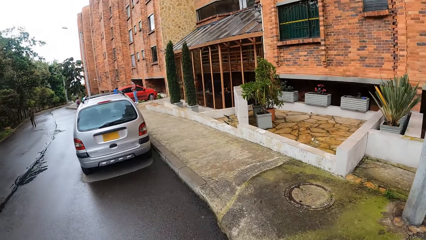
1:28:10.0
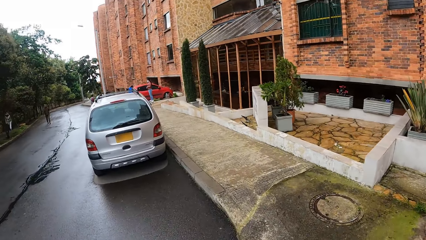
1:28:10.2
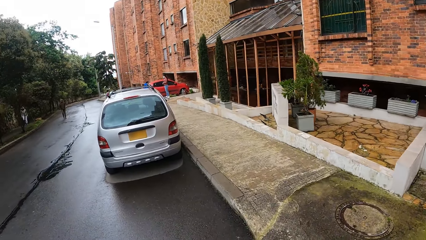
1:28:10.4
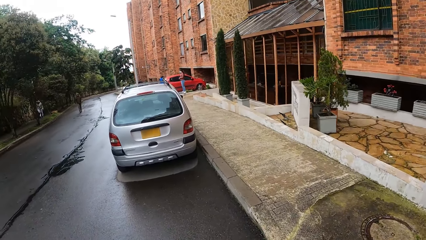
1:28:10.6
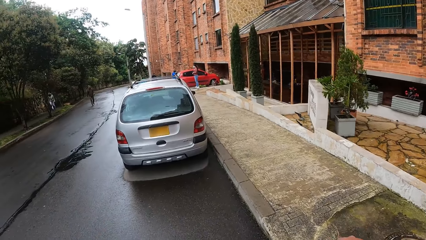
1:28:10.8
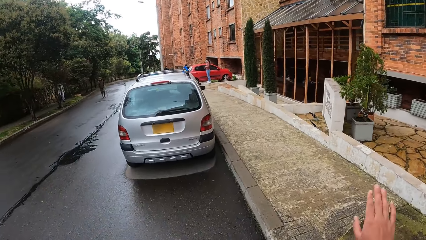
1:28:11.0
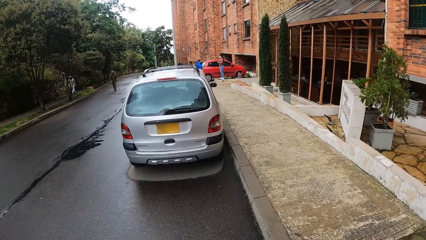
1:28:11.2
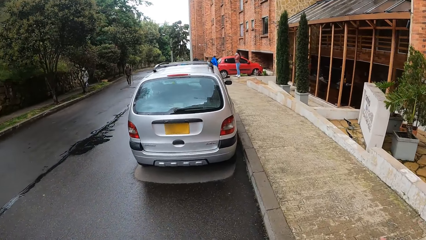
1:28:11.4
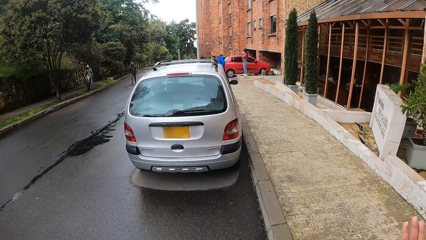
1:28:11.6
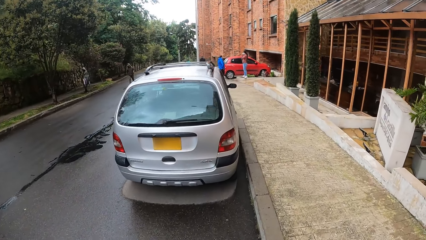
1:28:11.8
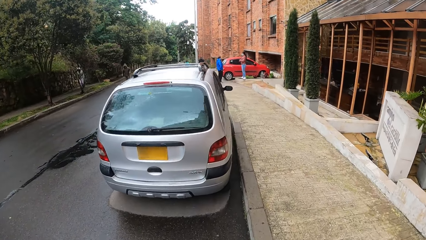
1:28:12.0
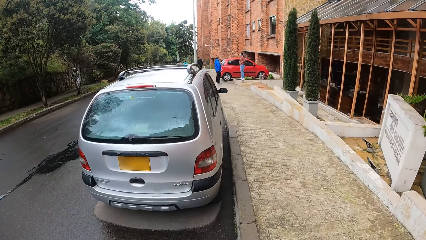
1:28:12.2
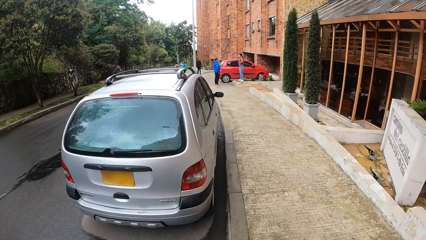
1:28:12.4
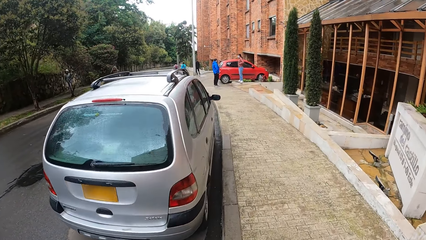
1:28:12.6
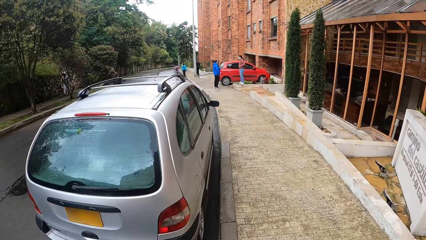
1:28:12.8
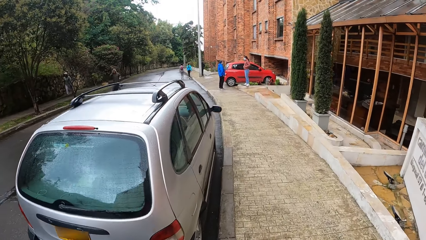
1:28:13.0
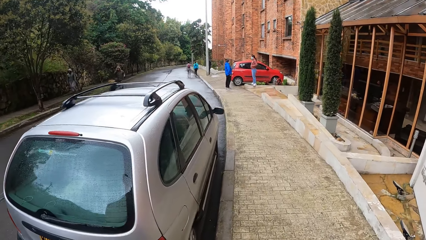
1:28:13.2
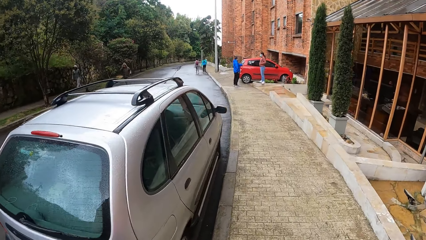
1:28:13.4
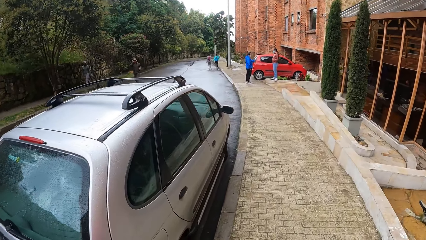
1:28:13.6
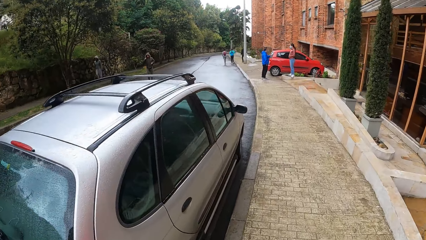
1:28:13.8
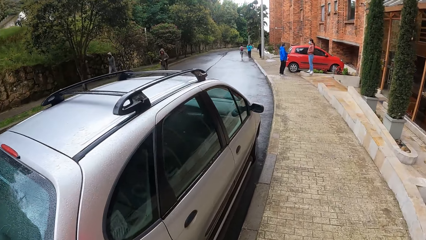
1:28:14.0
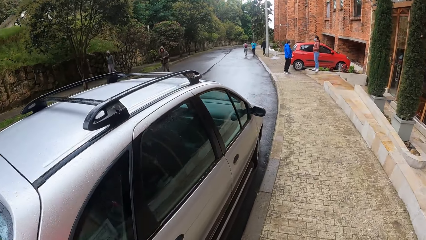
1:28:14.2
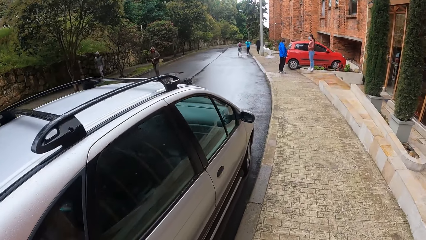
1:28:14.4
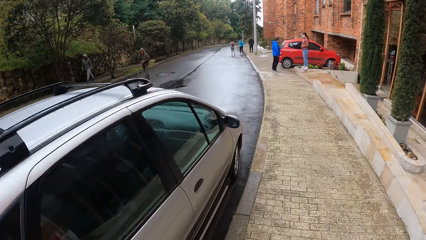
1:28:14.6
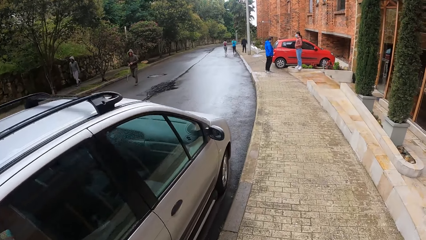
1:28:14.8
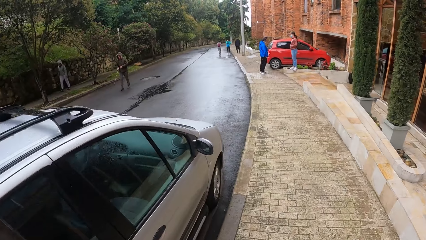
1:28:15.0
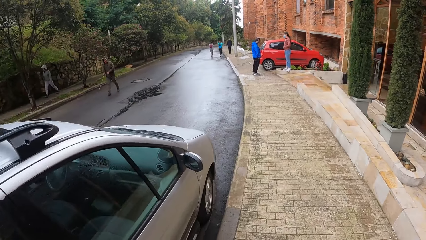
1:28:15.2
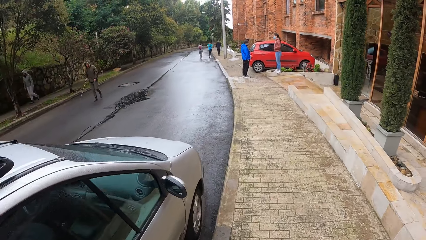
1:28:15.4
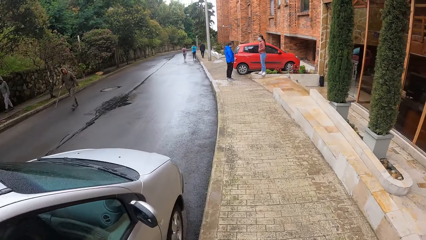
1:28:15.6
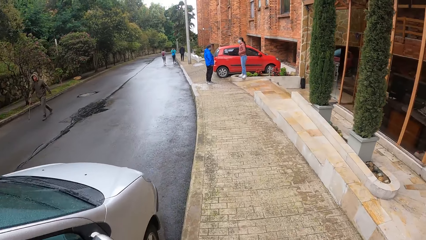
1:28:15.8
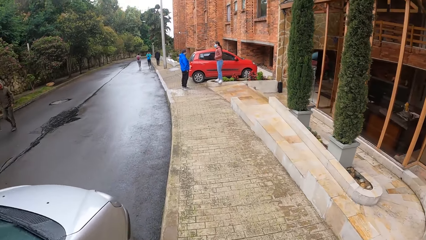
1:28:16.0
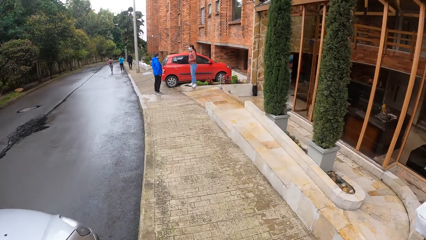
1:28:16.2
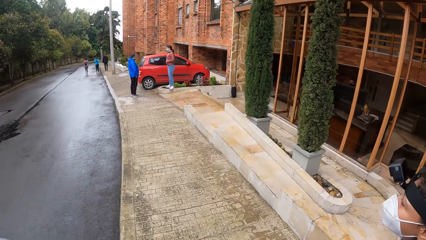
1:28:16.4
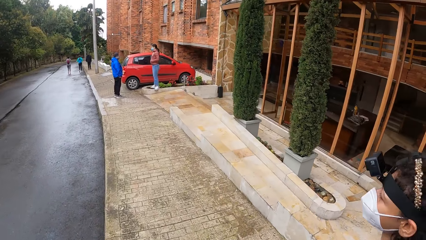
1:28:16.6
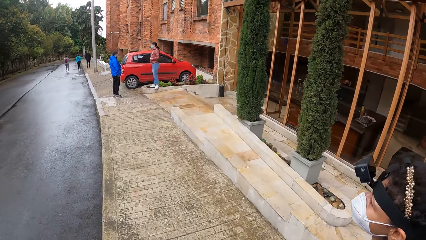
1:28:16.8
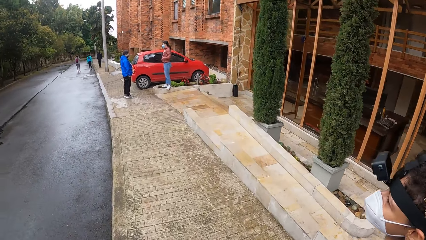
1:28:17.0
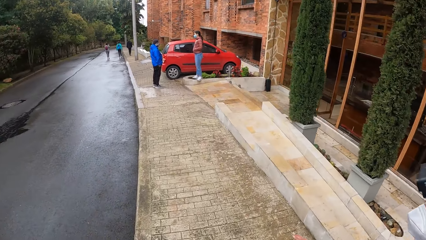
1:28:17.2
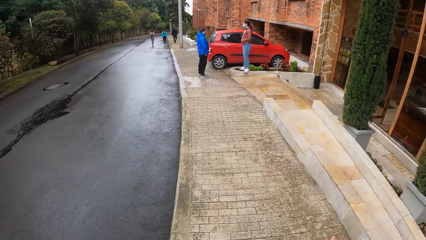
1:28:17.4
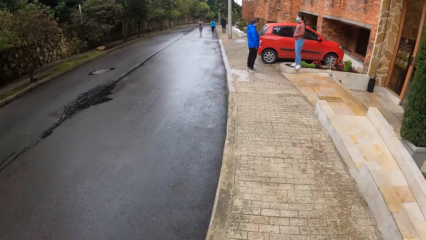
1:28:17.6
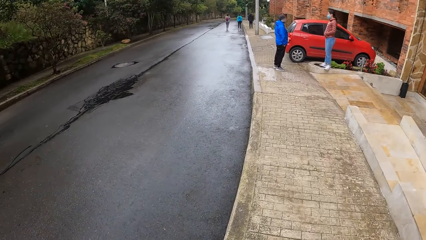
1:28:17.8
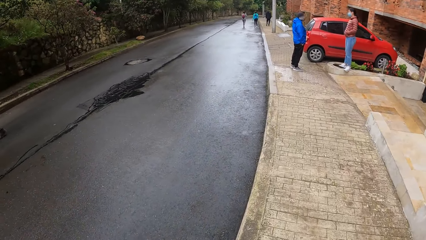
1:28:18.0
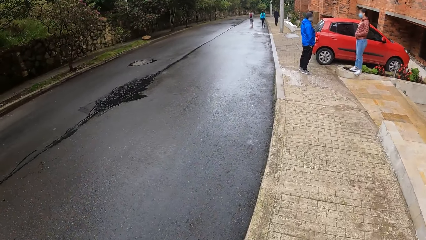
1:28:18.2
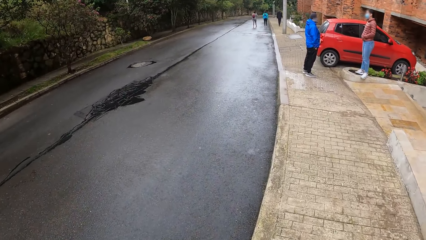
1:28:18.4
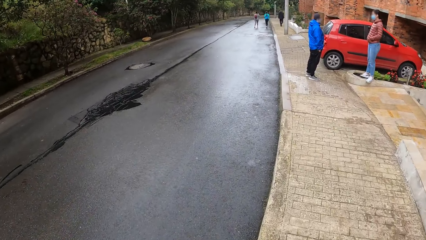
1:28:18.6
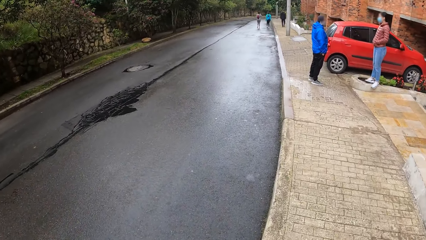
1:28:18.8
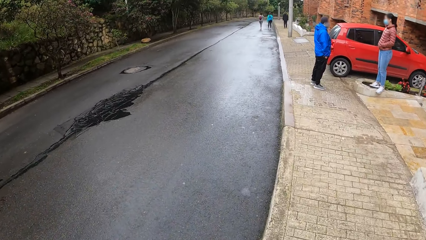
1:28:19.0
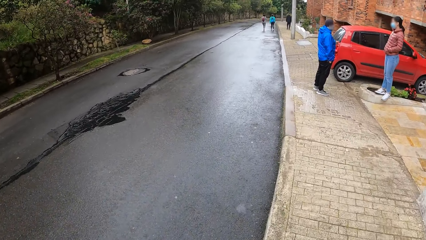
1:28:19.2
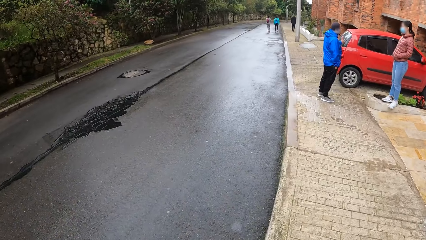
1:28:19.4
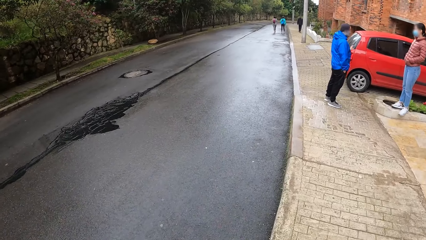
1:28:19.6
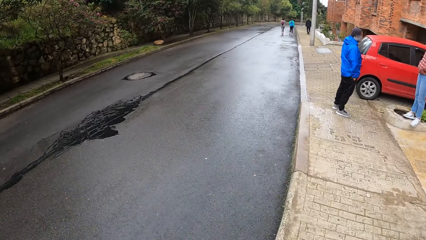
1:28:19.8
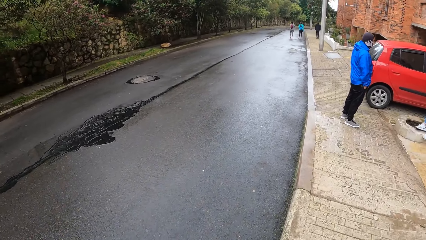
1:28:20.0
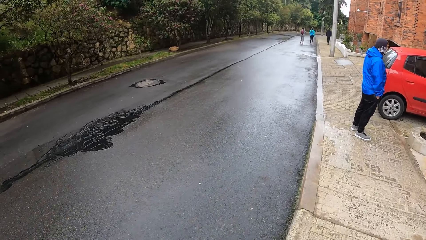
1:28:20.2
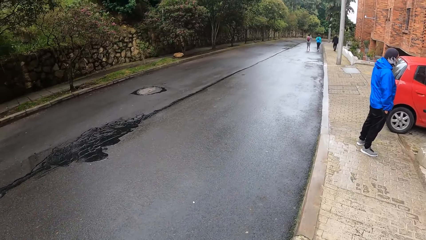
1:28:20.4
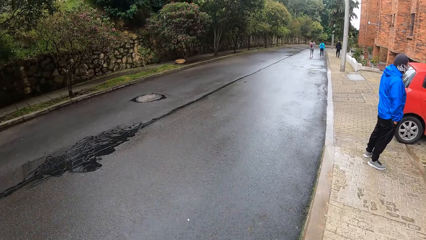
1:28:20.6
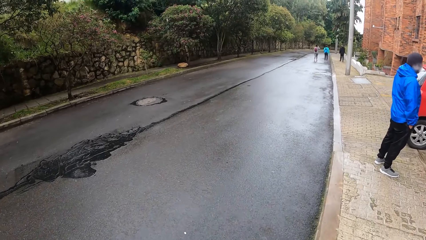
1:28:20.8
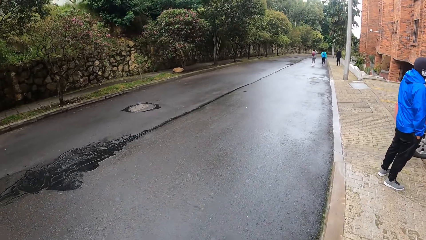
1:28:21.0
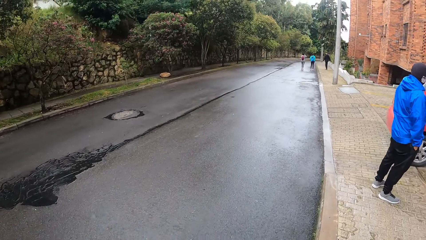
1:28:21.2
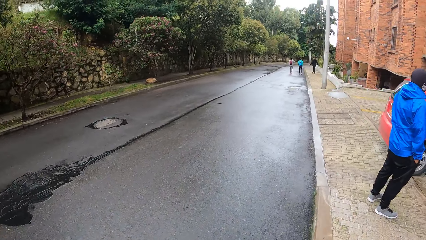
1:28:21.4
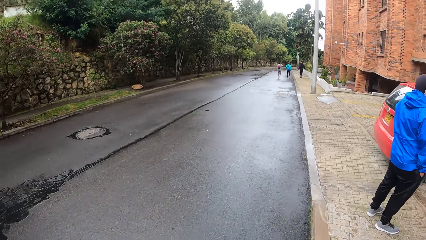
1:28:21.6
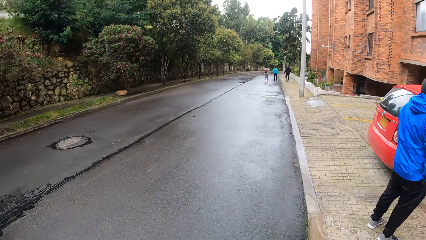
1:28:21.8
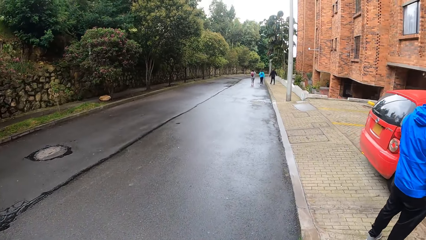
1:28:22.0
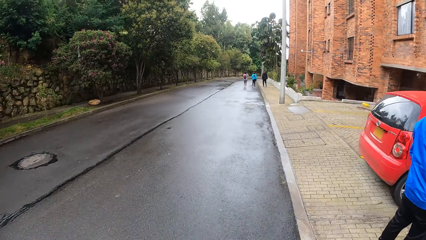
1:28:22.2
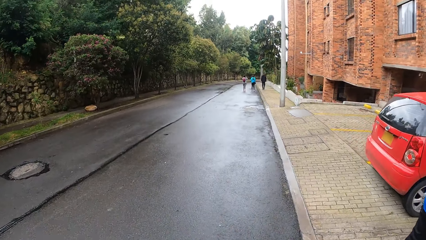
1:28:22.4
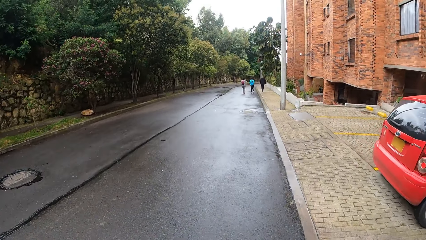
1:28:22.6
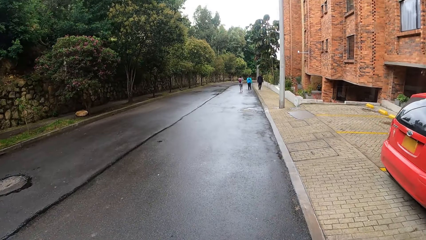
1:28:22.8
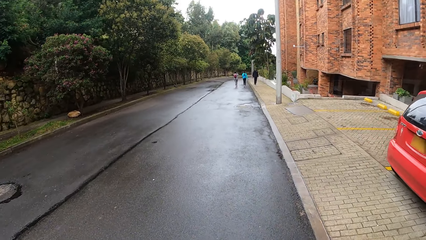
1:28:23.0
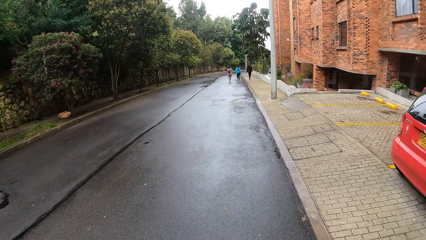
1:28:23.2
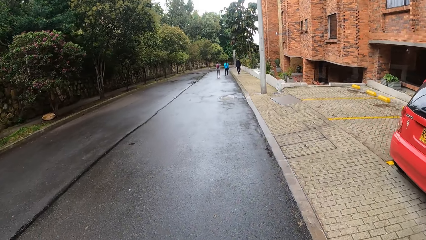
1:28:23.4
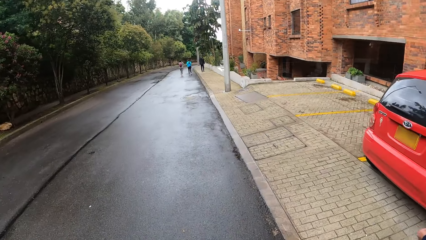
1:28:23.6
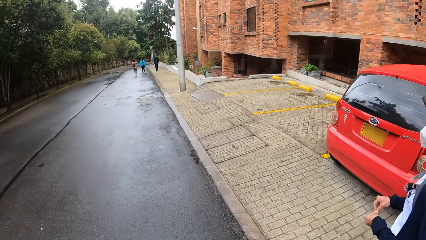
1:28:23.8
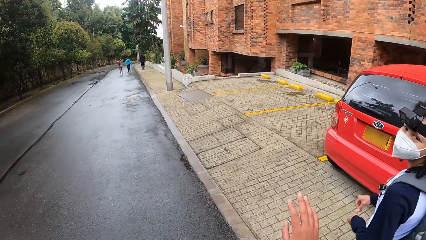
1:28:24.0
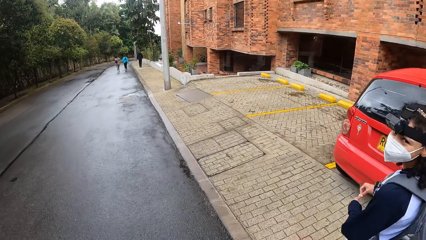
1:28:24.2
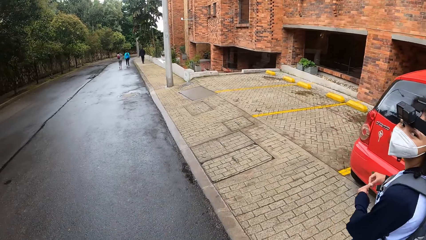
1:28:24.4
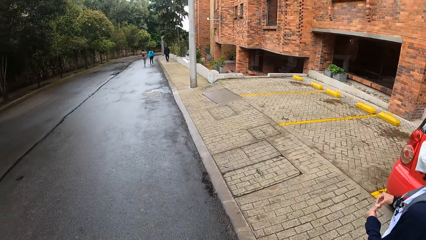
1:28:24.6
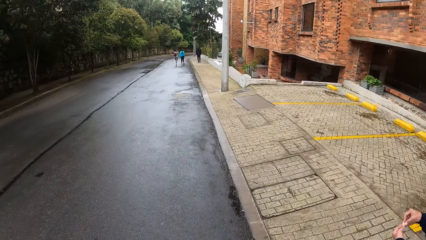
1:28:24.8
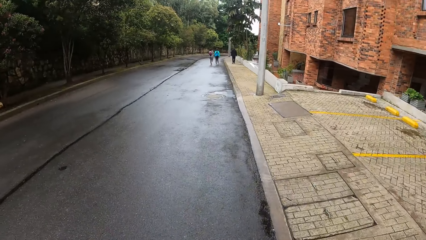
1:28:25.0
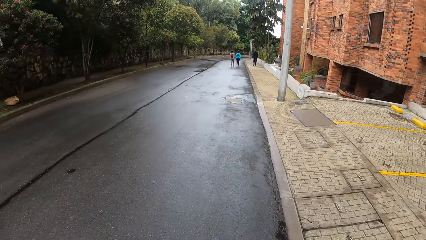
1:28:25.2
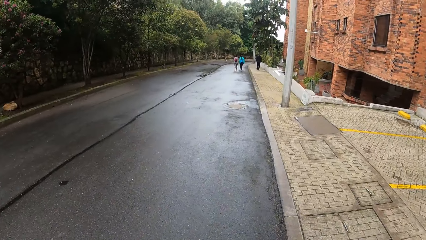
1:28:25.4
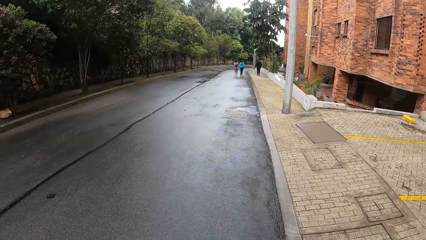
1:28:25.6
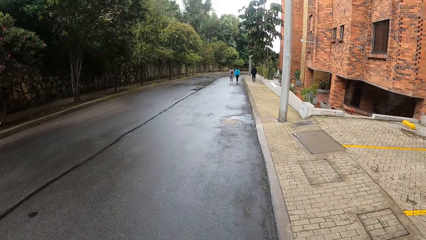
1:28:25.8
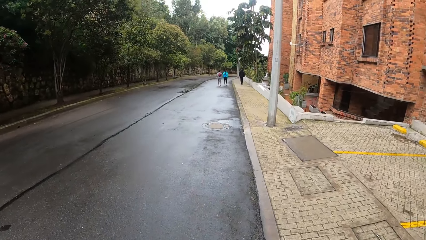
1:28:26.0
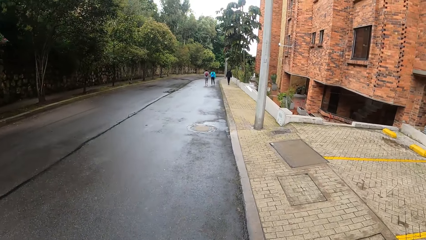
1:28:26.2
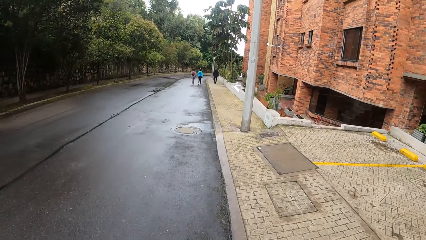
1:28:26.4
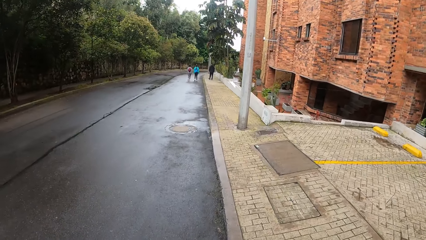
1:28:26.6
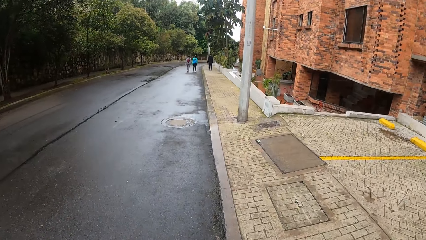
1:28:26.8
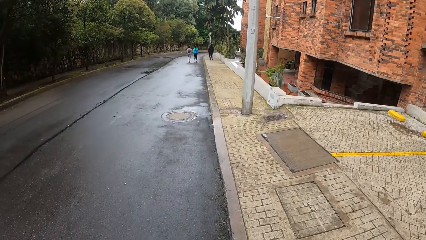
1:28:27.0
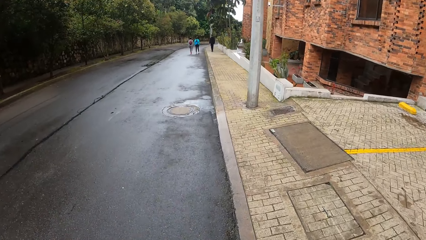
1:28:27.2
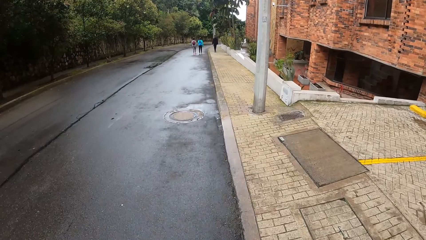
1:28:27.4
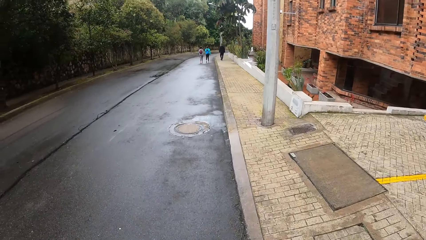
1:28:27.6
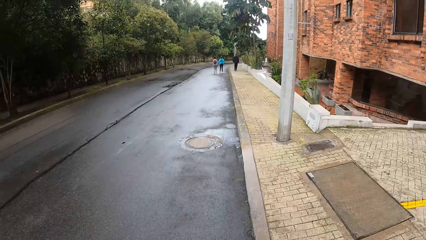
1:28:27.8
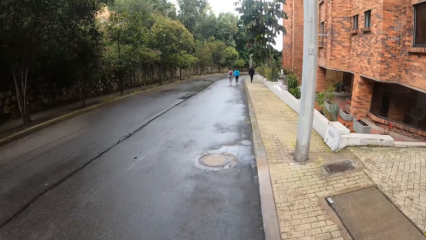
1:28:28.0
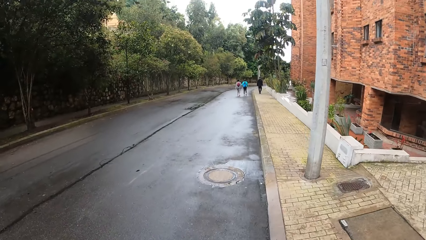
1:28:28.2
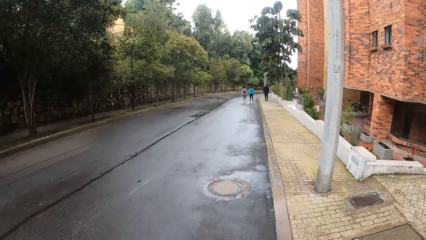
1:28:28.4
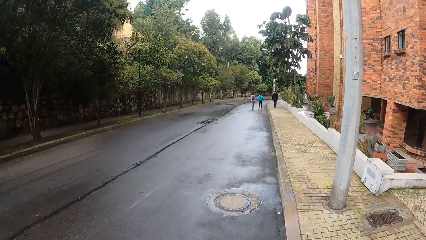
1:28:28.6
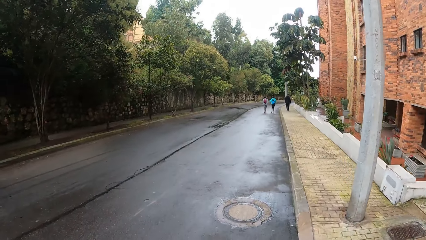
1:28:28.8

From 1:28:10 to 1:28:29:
The woman makes a gesture with her right hand. The camera wearer walks on the sidewalk. They walk past a man and another woman. They walk on the road.
